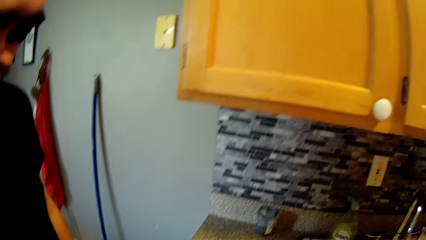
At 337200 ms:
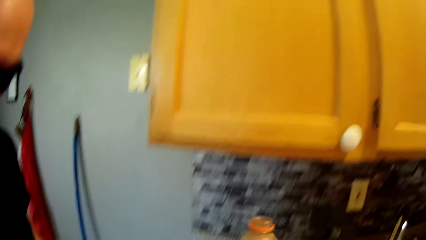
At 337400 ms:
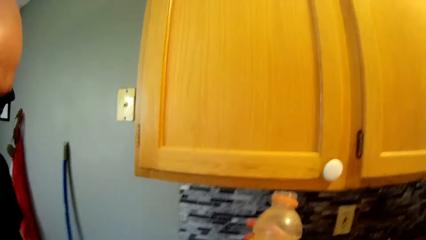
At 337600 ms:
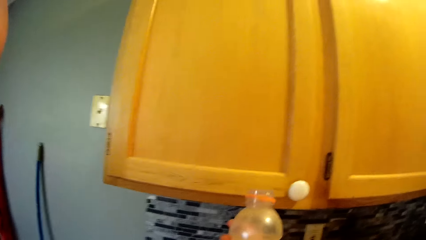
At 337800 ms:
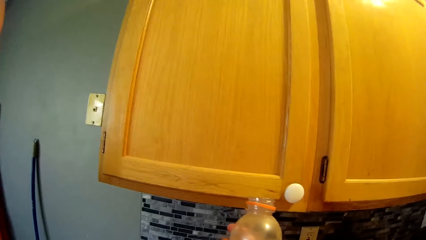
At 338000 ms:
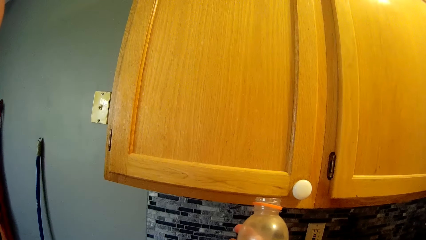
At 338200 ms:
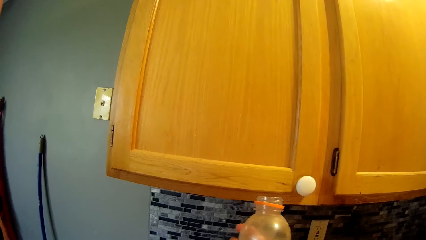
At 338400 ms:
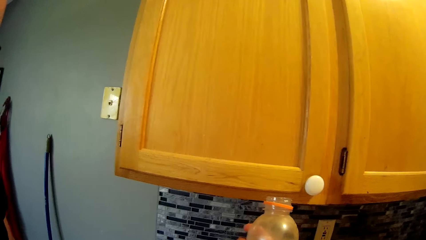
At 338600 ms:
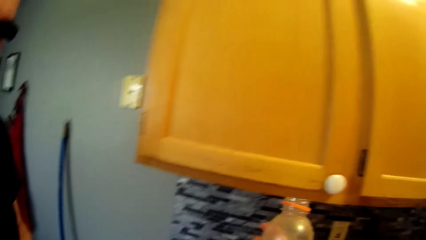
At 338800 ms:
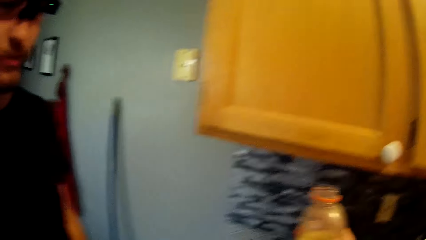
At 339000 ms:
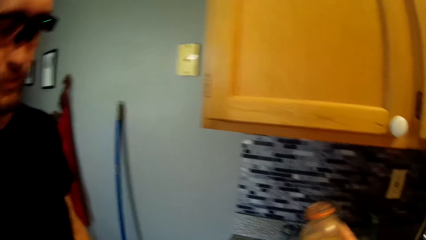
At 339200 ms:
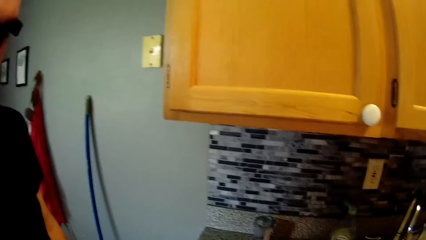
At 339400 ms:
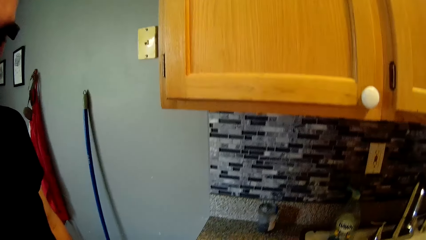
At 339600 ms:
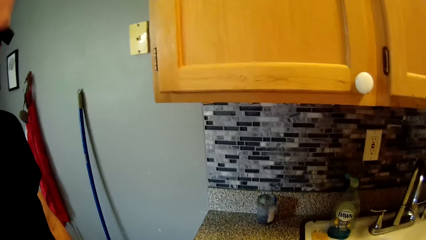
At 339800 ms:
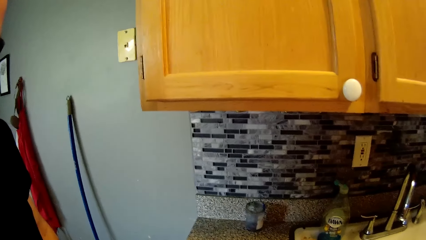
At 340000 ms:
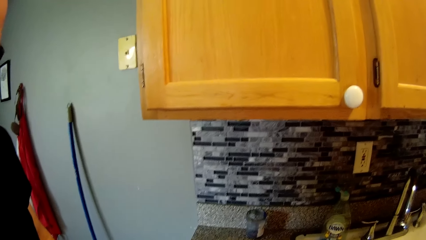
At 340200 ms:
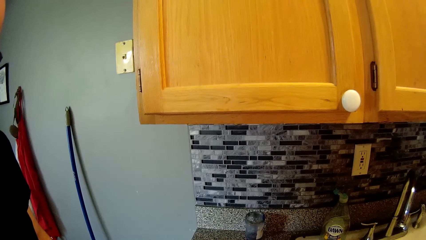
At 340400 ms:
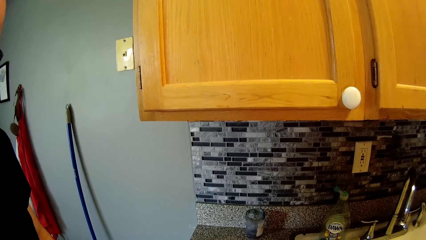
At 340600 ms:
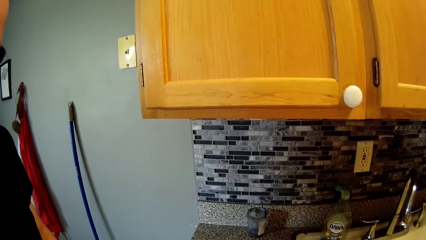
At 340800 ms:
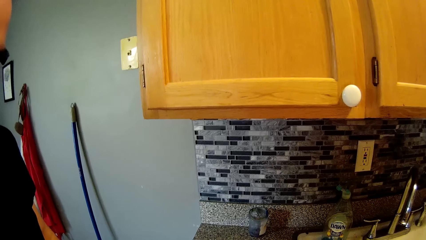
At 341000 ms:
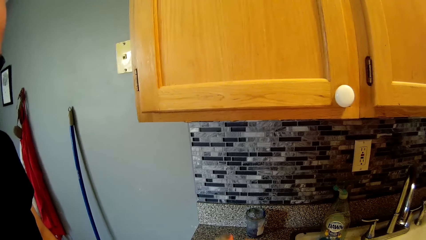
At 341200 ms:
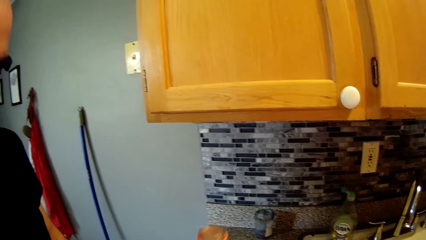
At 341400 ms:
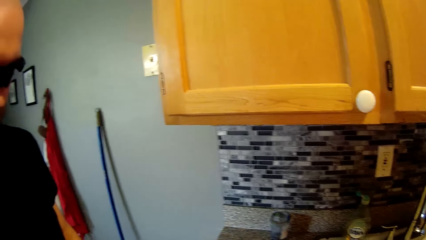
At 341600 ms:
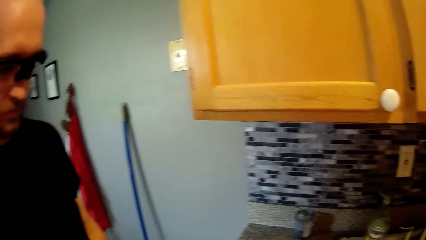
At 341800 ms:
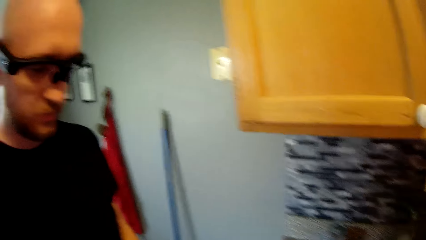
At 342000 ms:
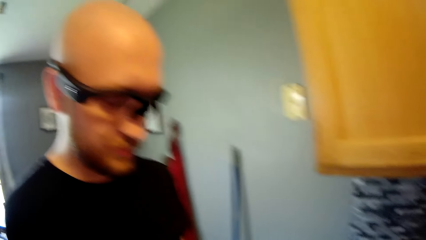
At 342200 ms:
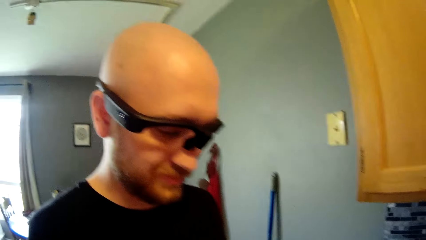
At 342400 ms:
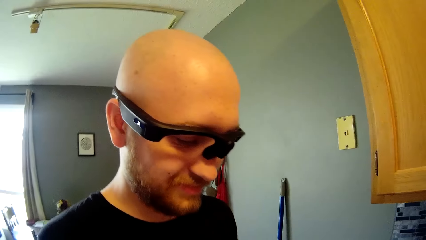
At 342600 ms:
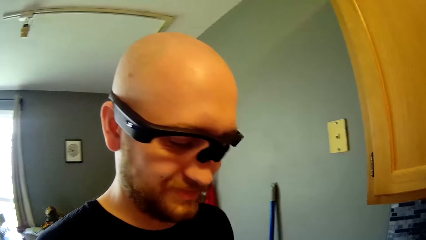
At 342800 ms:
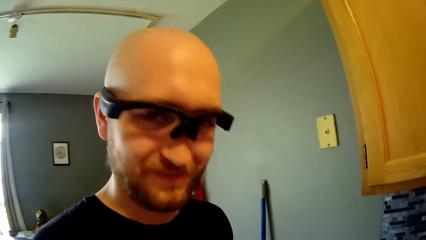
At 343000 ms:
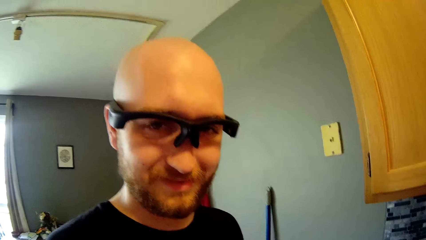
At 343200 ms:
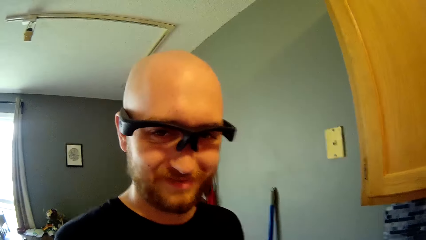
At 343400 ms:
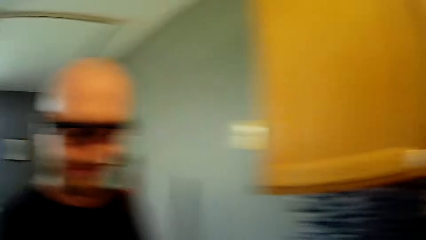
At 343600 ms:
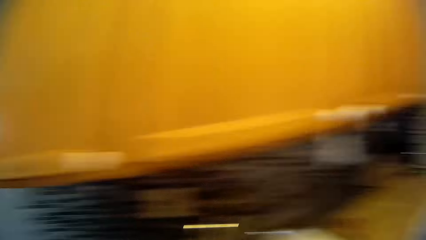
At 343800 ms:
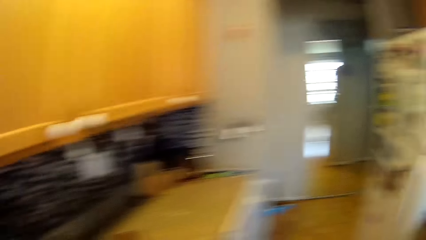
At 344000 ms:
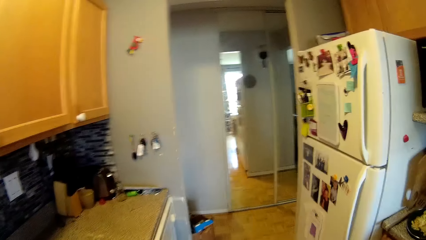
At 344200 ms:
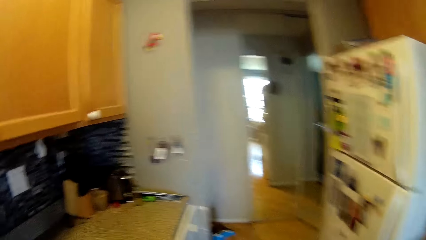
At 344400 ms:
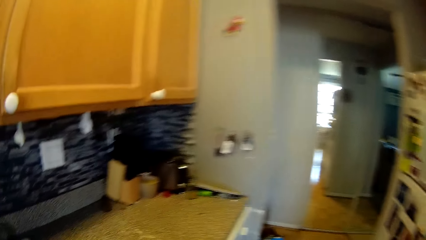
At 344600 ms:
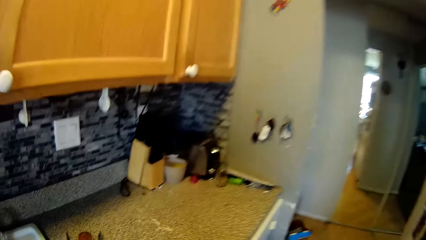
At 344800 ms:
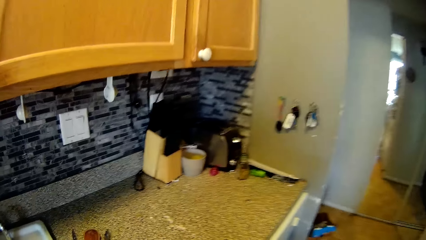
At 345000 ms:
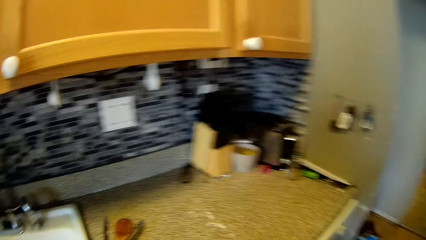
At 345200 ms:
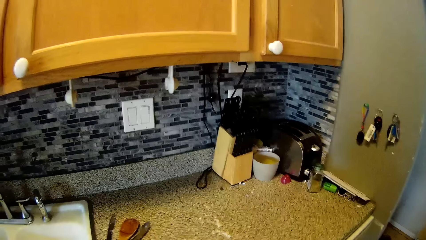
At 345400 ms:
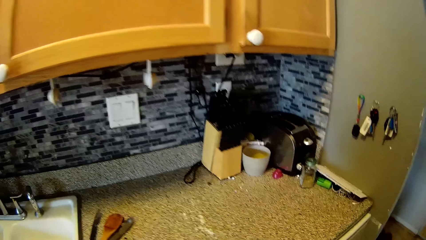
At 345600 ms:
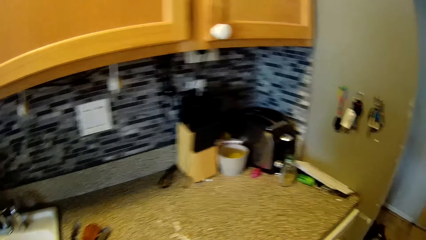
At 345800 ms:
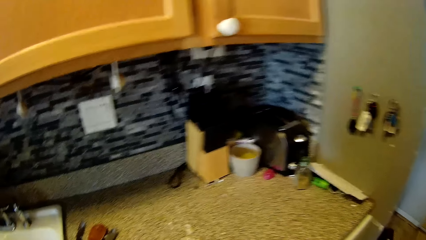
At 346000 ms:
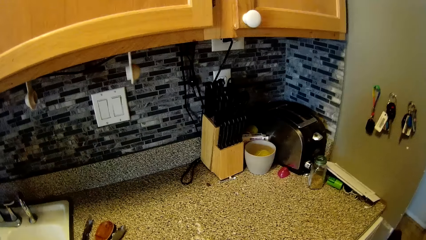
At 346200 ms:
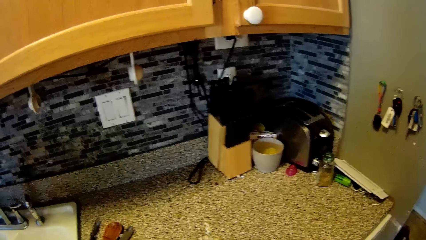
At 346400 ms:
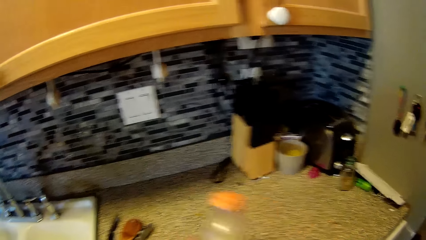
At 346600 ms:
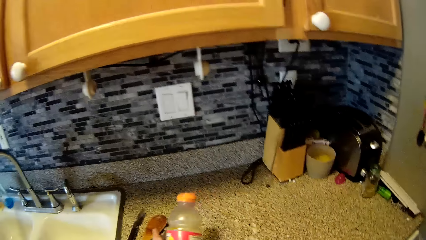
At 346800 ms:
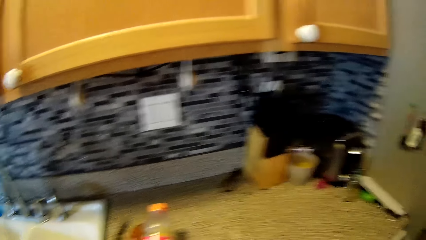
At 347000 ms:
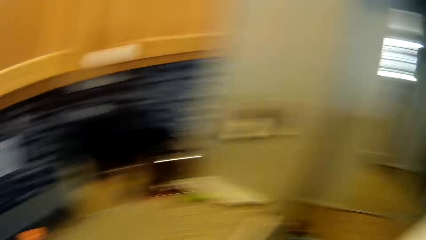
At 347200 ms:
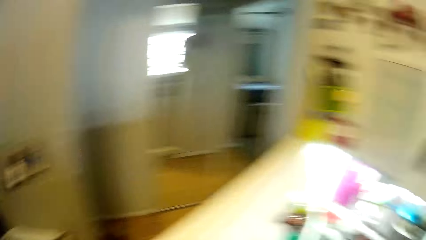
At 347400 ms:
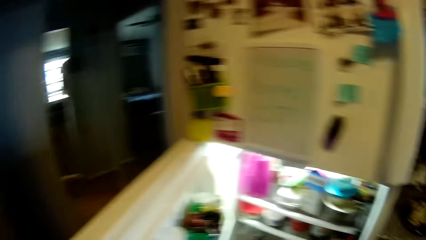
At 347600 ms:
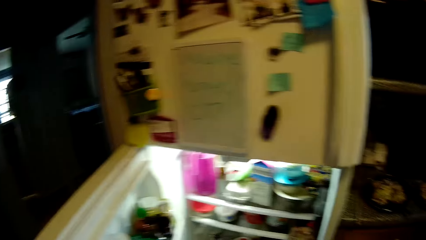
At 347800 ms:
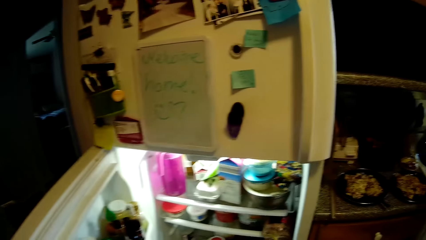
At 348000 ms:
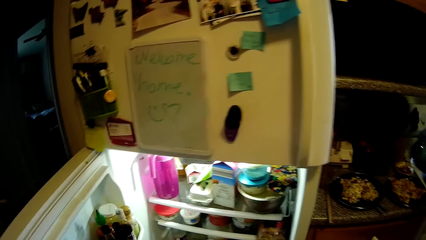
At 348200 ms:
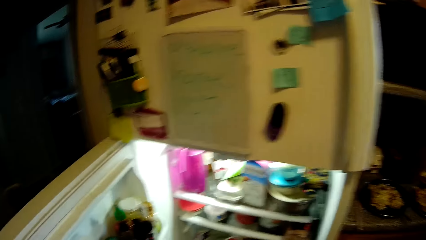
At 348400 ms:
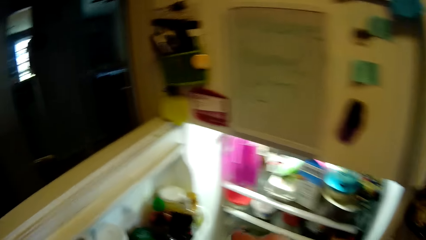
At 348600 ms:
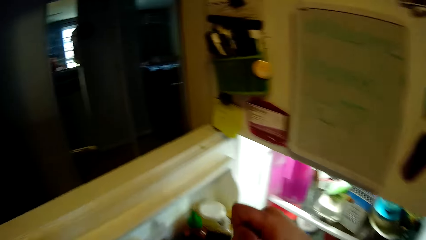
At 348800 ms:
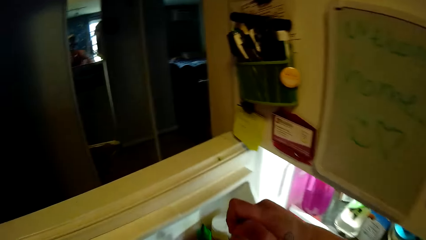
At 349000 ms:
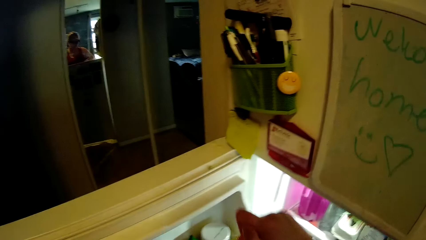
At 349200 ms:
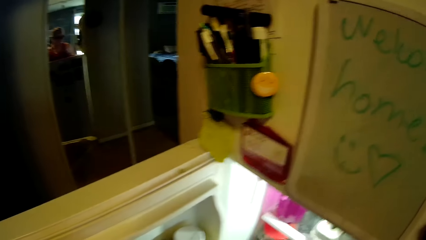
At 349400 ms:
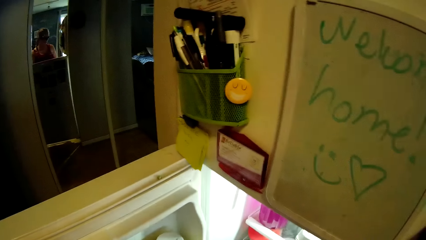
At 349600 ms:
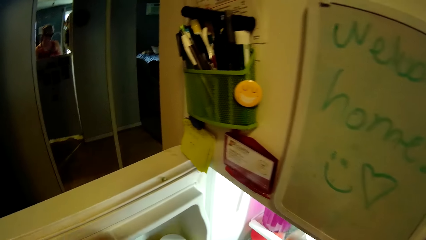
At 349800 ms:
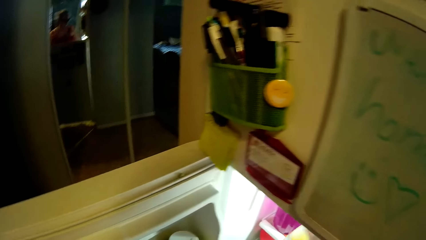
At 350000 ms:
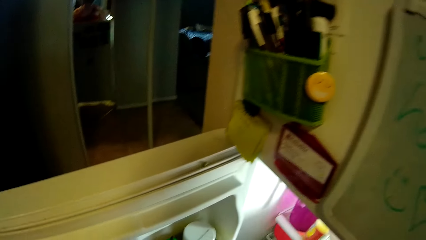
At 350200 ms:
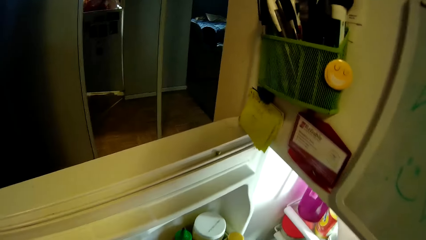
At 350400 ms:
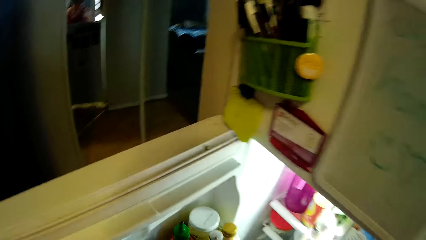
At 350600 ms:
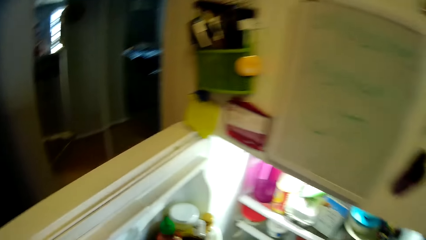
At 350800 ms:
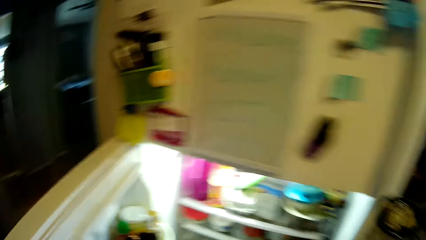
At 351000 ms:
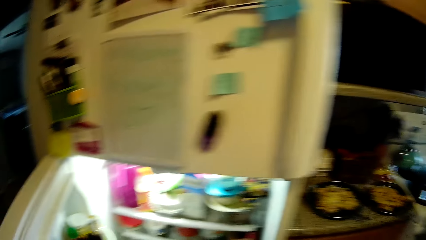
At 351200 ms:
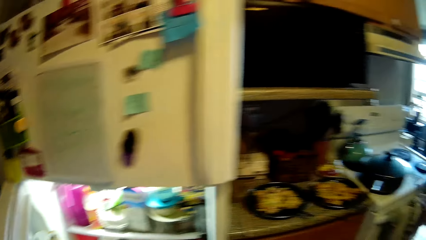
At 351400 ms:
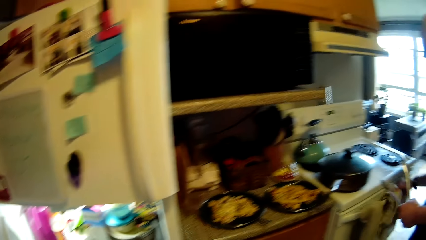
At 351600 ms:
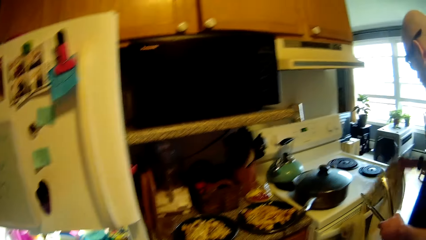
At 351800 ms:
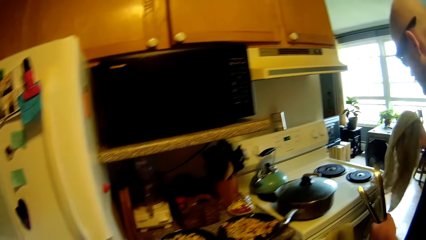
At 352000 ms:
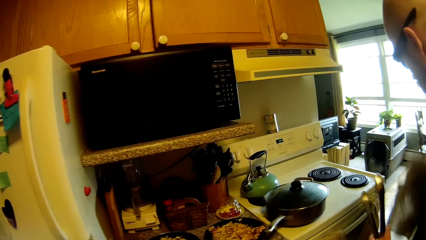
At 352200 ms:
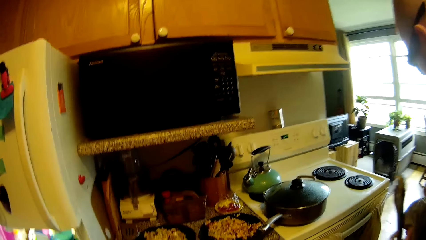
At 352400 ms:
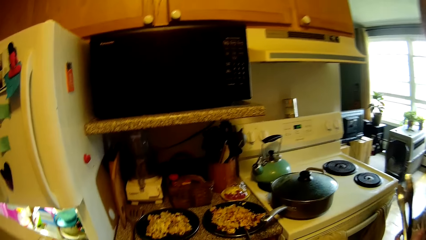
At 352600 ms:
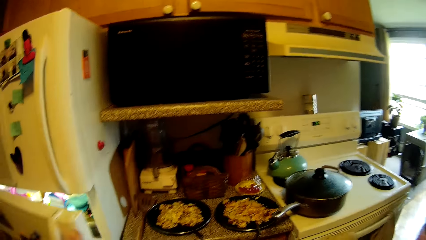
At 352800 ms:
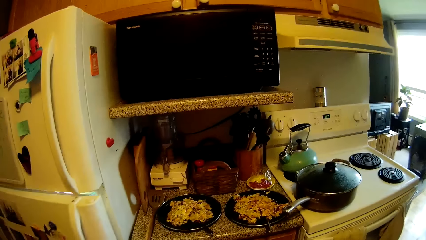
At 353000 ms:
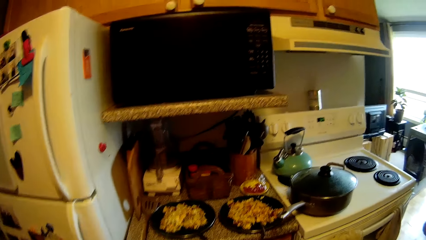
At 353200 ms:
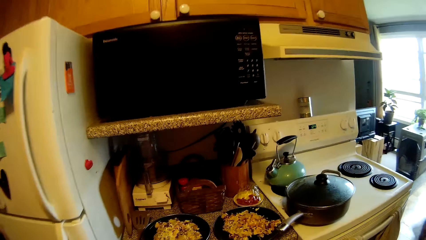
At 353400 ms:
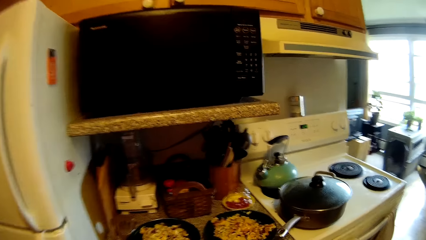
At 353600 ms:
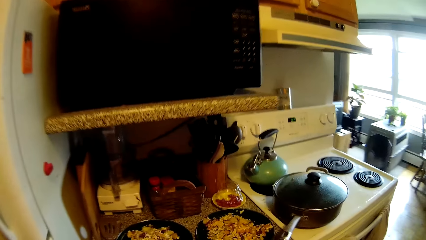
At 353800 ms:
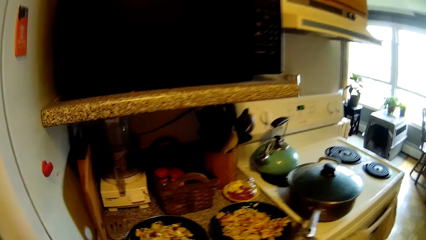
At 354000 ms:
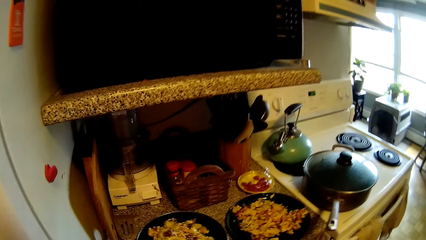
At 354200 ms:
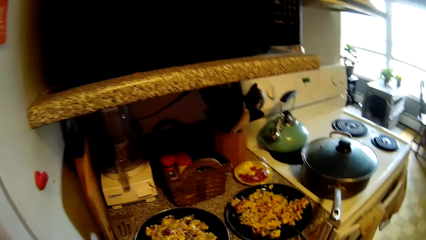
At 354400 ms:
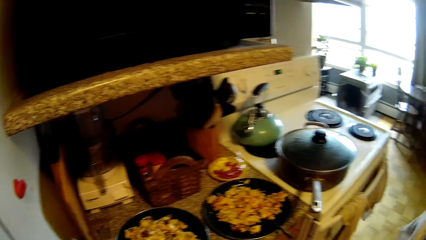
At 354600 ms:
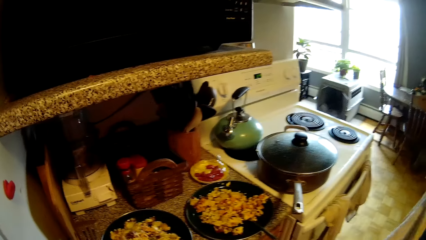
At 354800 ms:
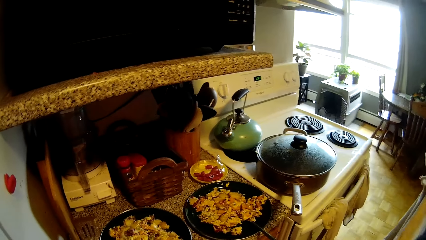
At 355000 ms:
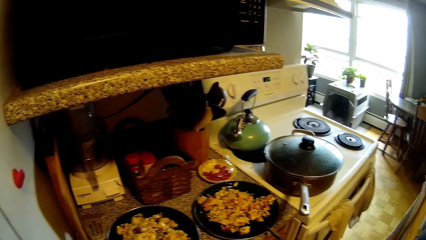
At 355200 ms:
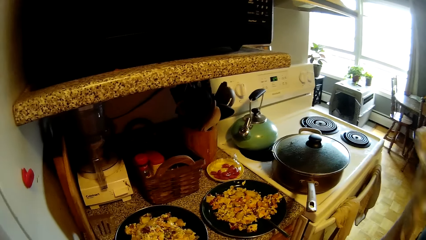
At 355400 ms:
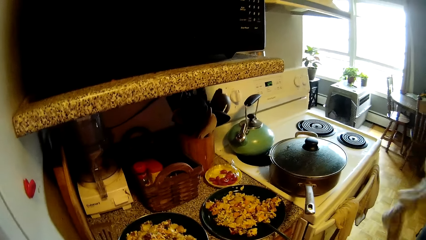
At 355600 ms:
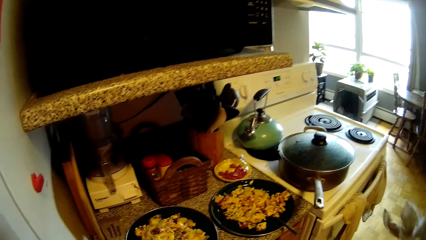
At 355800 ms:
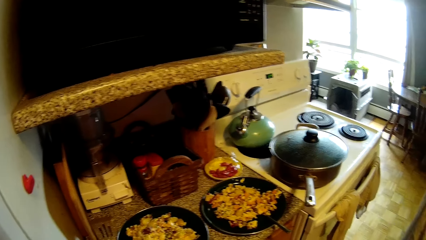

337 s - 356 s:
The camera wearer holds a beverage bottle. She pours the beverage in a glass. She places the bottle of juice on the kitchen counter with her right hand. She puts the bottle of juice into a fridge with her left hand. She closes the door of the fridge with her left hand. A man picks up a white napkin on the gas cooker with his right hand. The man cleans a barbeque tong with the white napkin in his right hand.
